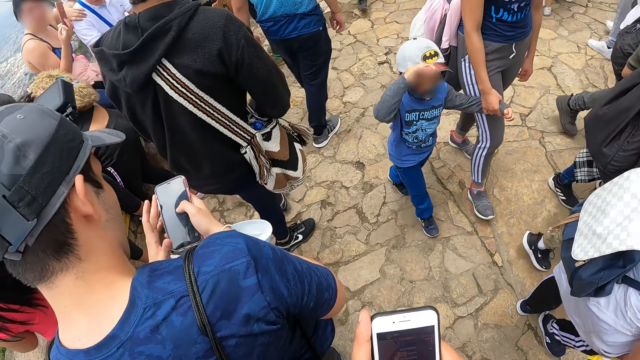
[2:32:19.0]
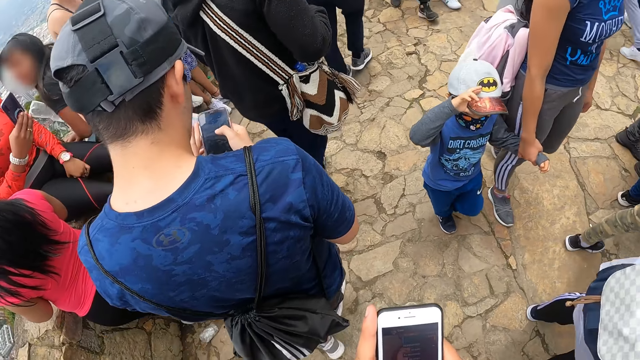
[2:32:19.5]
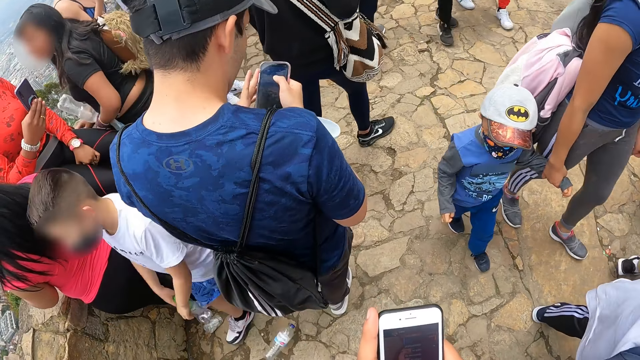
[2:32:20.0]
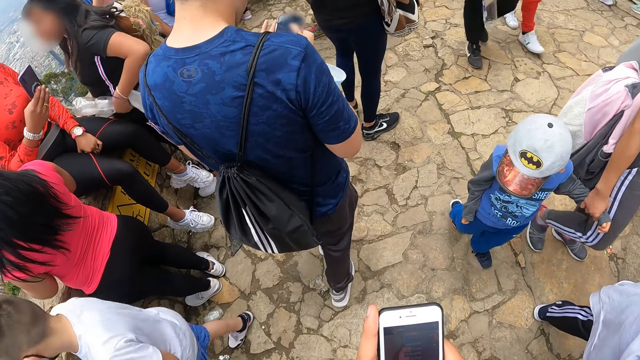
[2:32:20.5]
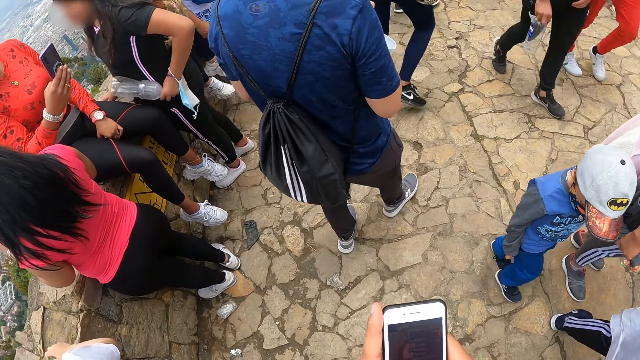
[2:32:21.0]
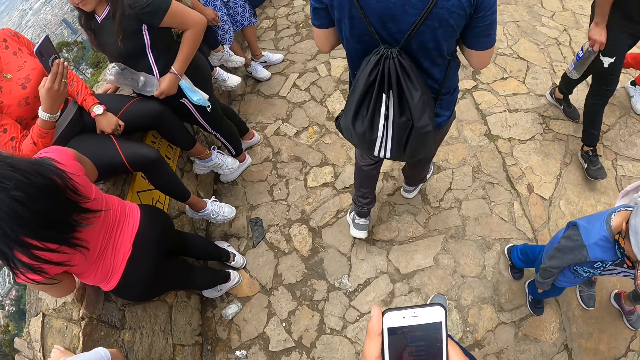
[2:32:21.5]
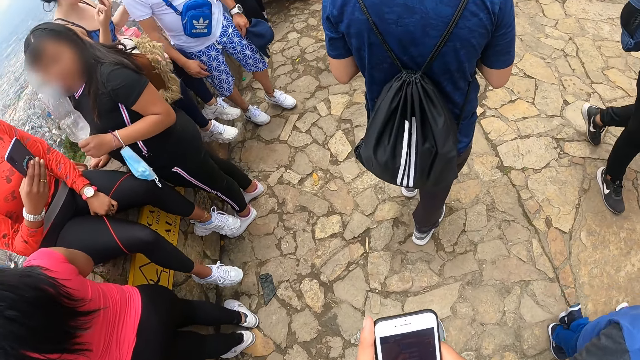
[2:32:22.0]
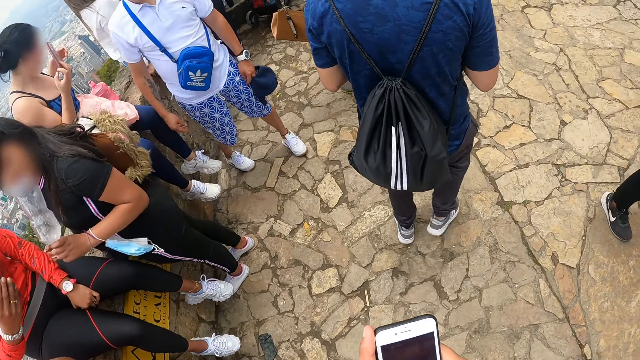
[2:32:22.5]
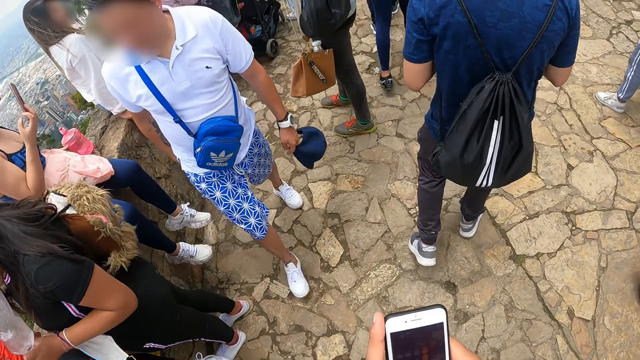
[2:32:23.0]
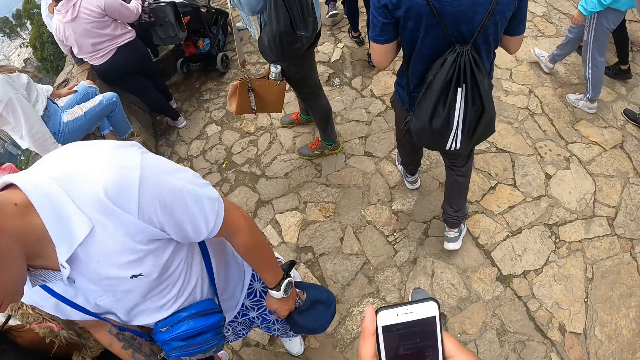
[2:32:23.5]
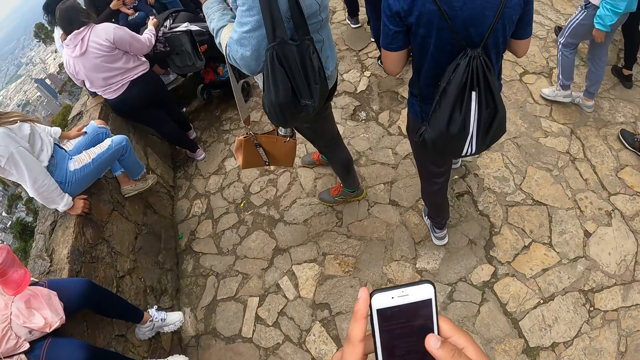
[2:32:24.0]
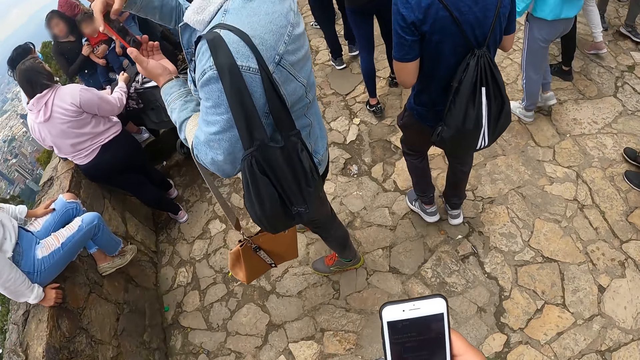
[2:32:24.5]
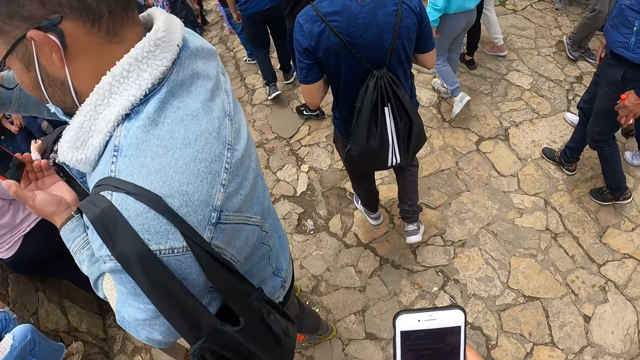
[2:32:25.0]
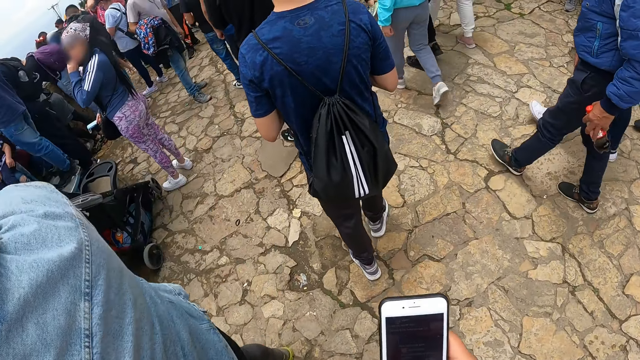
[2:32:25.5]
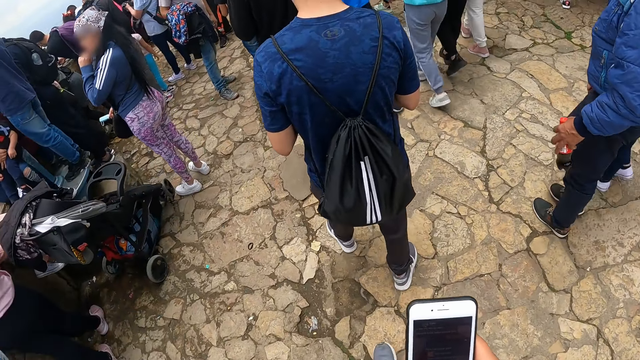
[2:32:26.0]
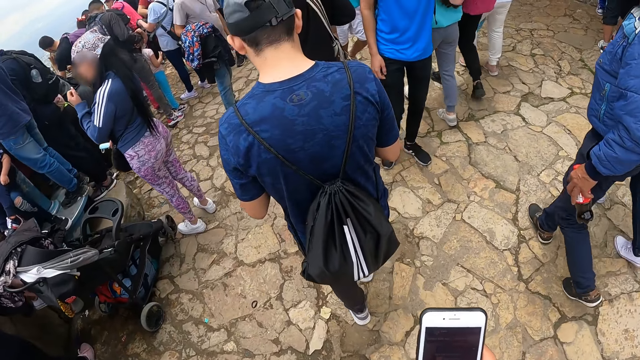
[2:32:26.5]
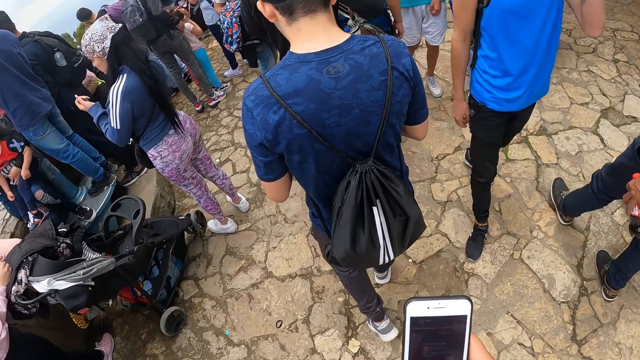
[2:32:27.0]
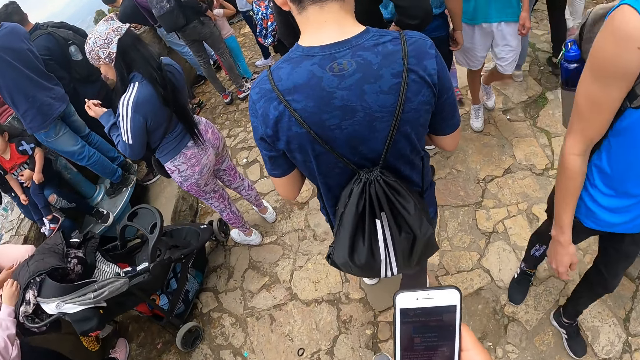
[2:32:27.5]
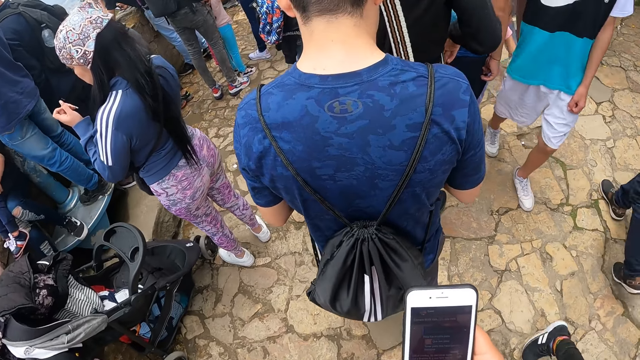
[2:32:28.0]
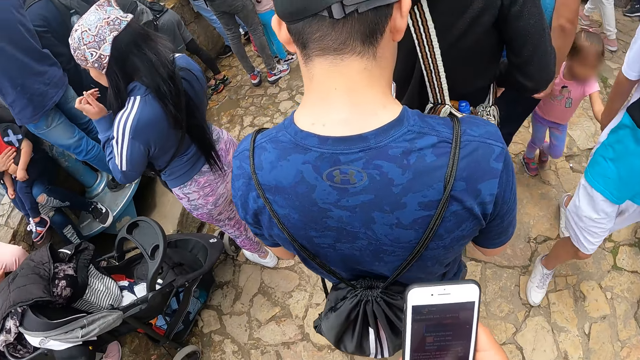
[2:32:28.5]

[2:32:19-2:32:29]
The camera wearer walks forward in the park. He uses his phone.

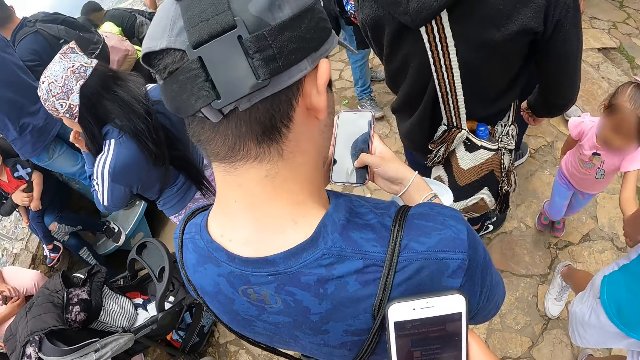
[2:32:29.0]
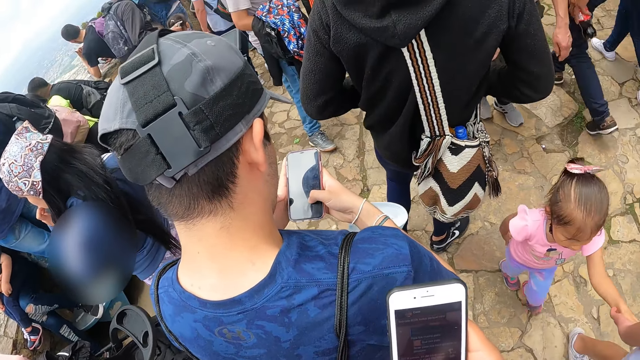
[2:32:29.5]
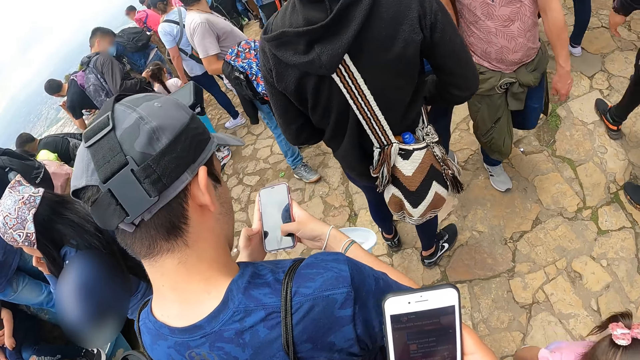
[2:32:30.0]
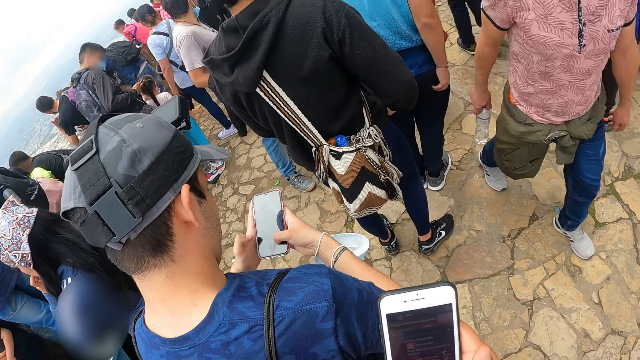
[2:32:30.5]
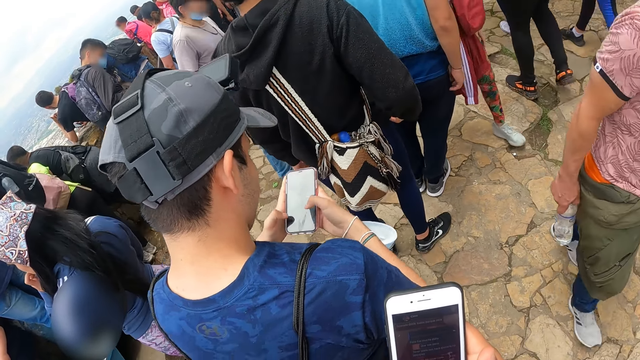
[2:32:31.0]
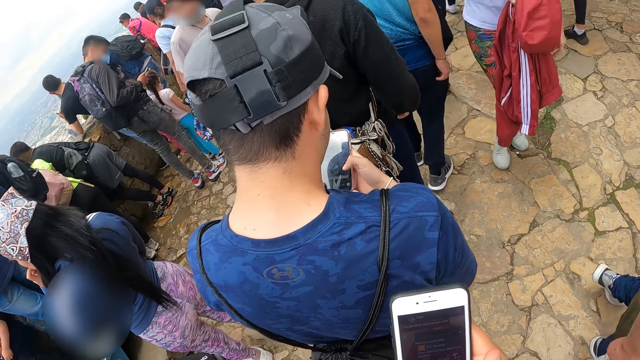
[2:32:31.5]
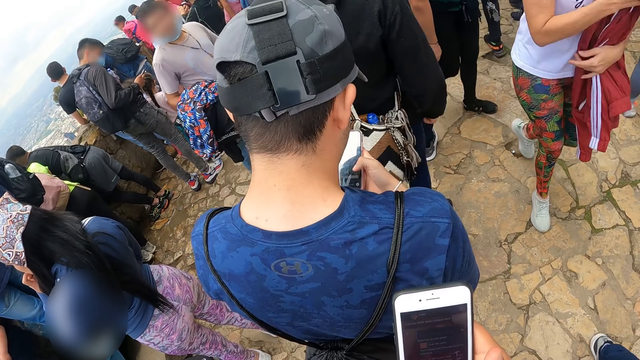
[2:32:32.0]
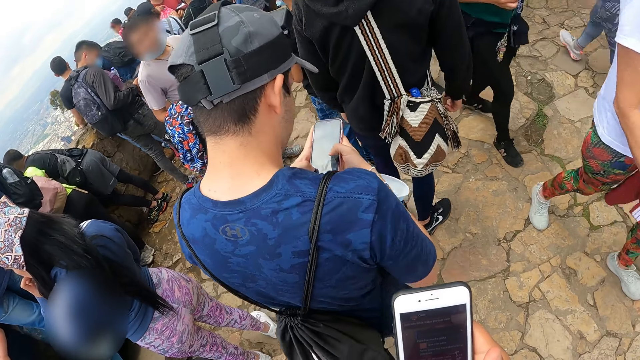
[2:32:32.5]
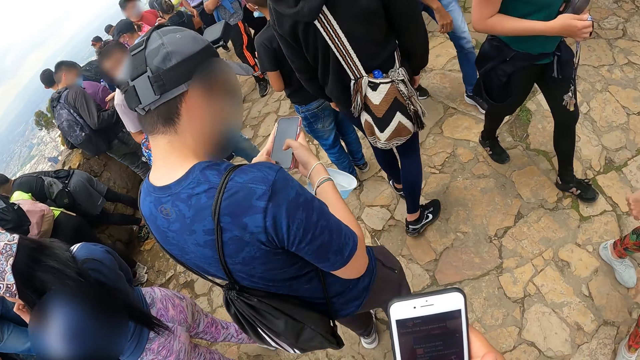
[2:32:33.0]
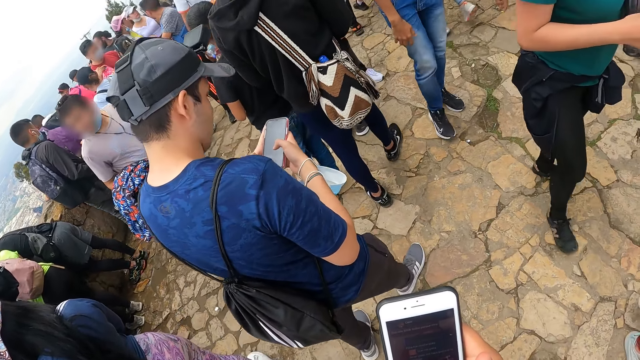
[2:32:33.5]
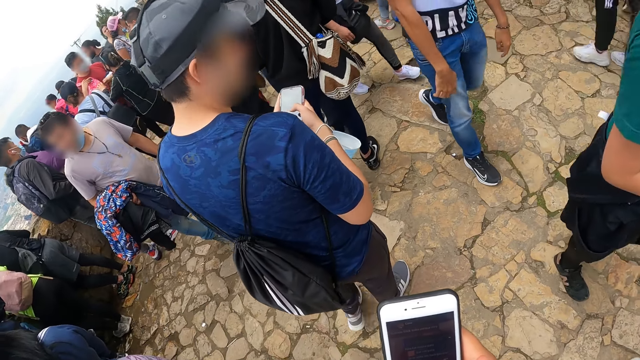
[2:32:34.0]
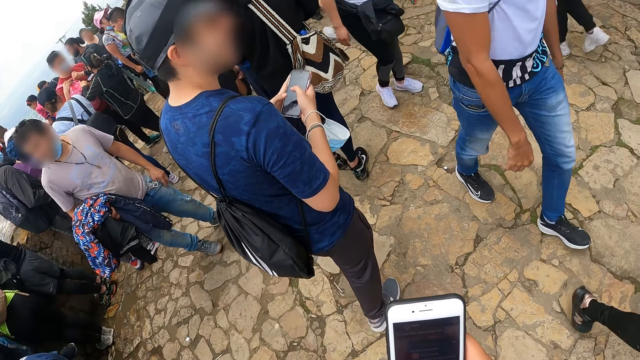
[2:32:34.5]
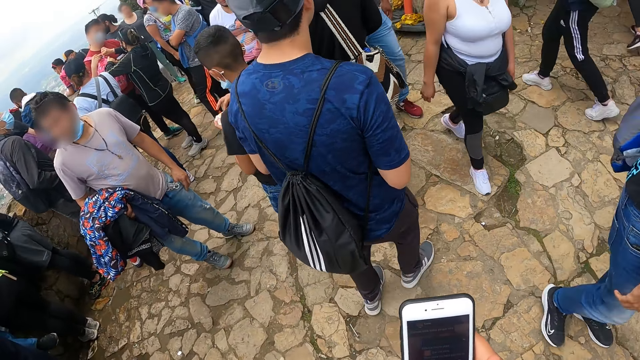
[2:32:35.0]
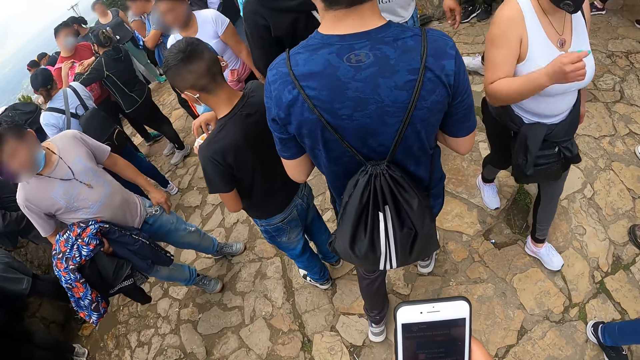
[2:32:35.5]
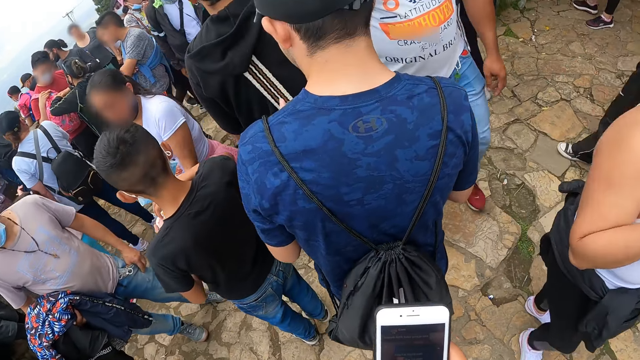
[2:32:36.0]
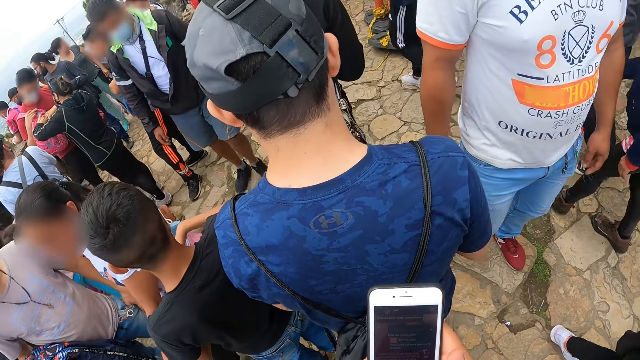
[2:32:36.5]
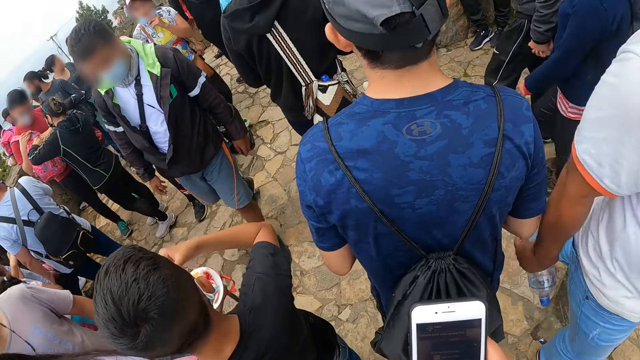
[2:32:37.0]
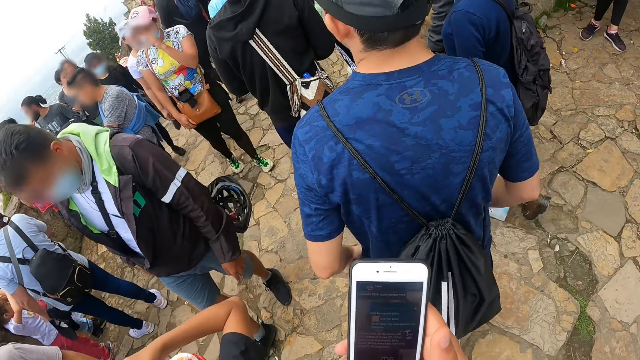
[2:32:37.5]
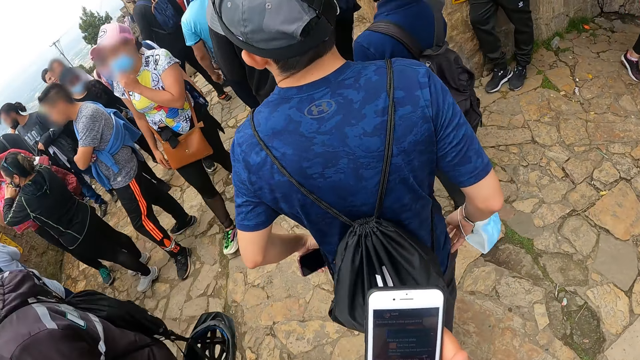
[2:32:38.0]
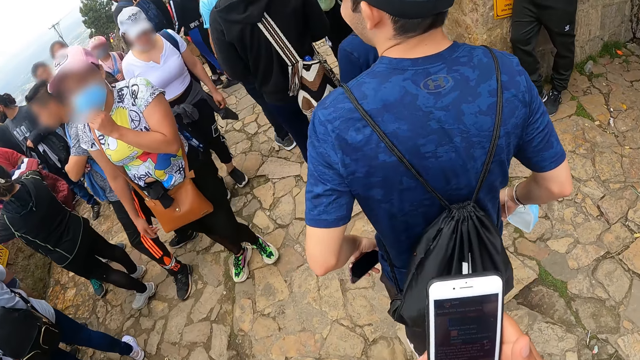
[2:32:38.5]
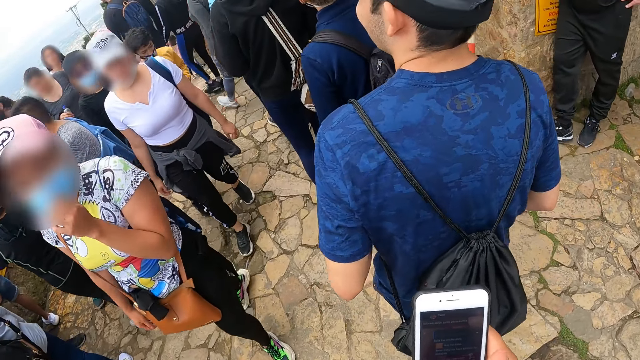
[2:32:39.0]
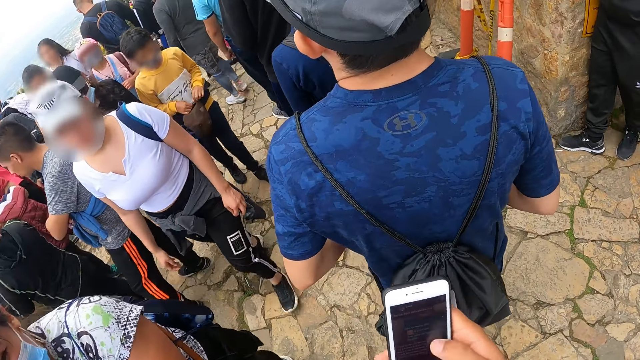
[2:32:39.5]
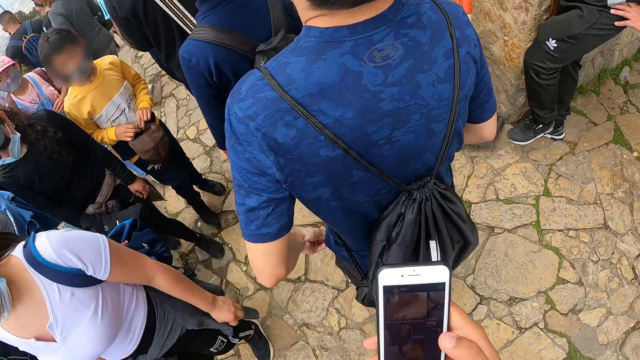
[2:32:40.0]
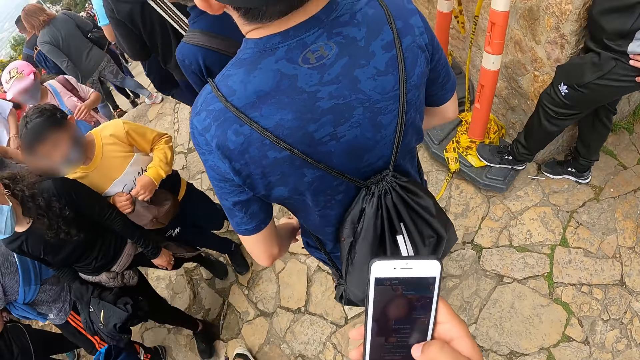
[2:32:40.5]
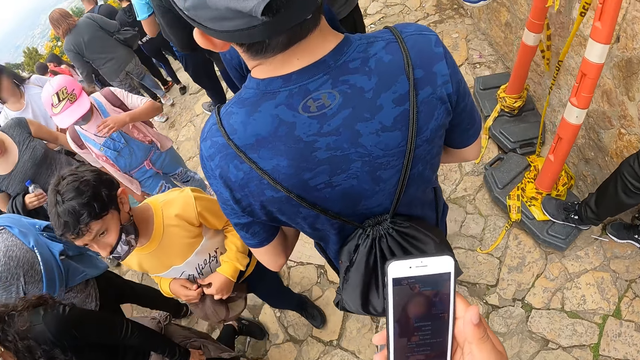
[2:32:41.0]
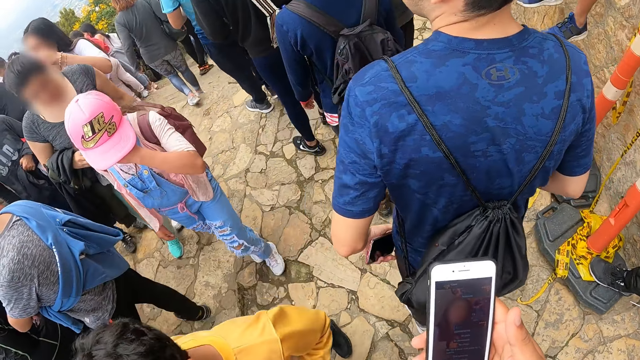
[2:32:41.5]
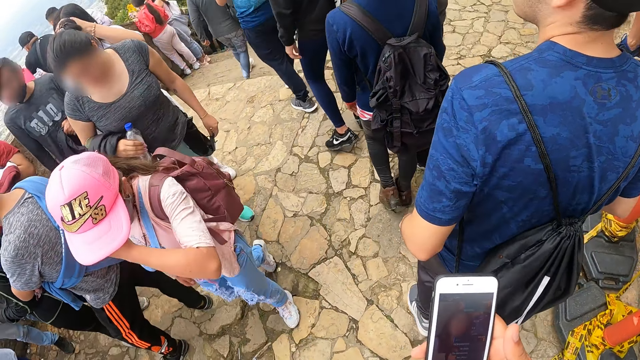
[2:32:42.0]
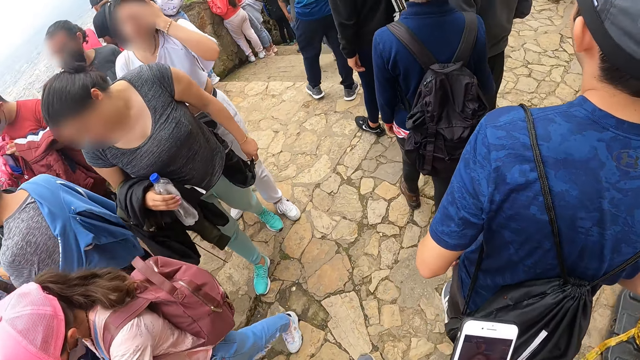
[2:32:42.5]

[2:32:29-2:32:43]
The camera wearer stands. He uses his phone. He walks forward in the park. A man holds the phone in his left hand. The camera wearer uses his phone.
